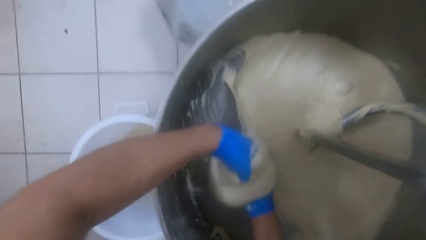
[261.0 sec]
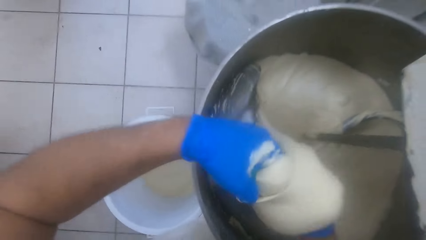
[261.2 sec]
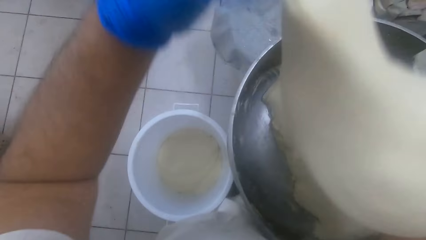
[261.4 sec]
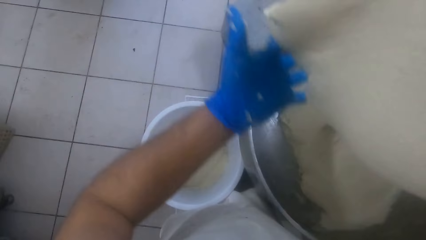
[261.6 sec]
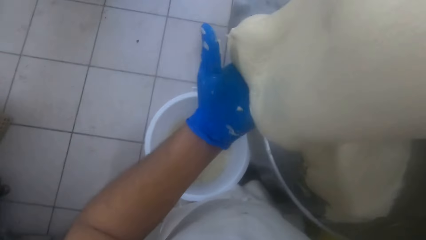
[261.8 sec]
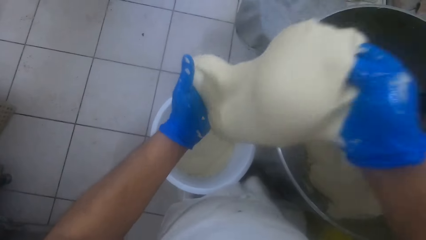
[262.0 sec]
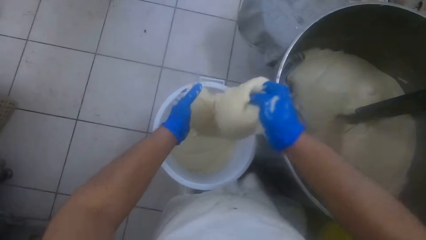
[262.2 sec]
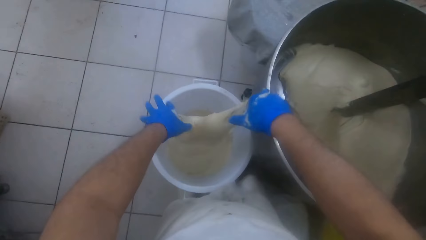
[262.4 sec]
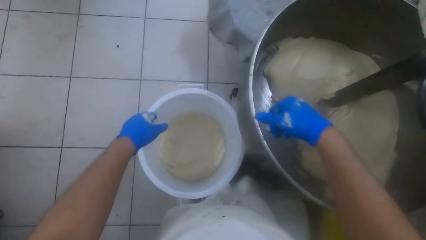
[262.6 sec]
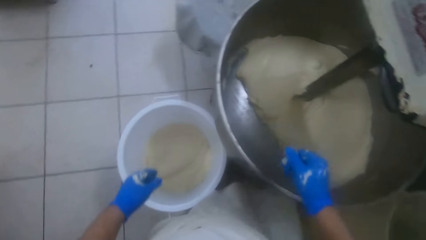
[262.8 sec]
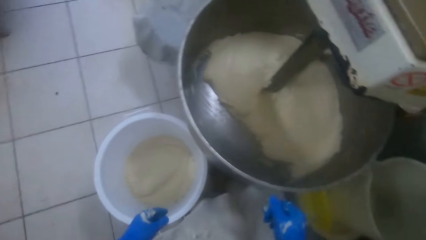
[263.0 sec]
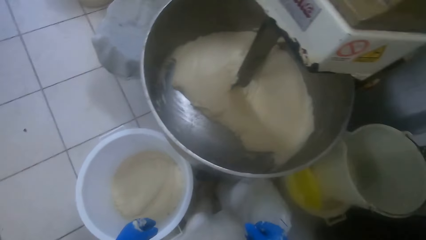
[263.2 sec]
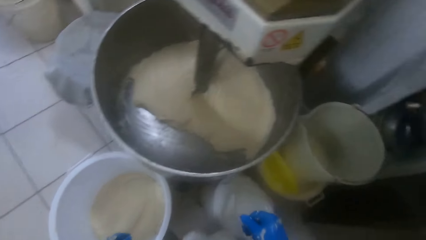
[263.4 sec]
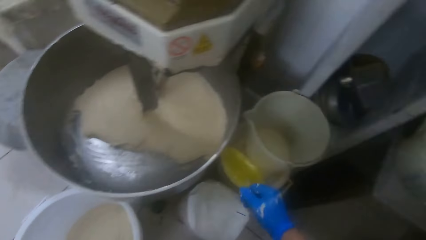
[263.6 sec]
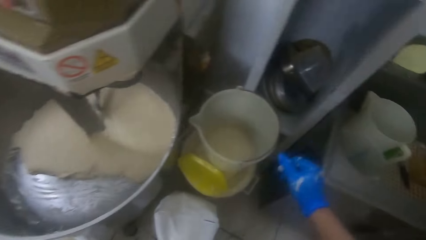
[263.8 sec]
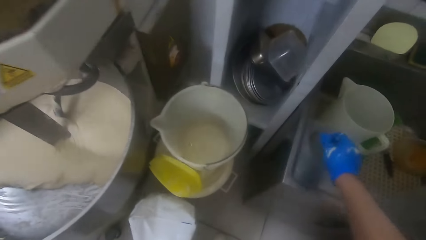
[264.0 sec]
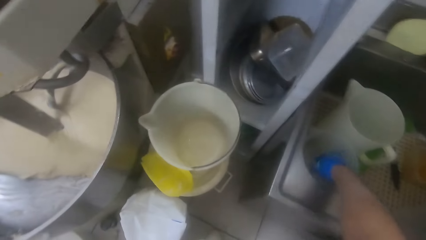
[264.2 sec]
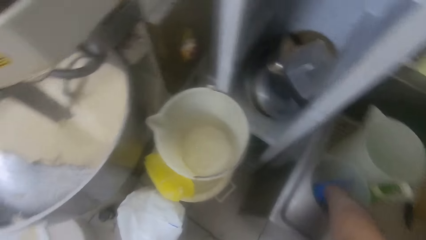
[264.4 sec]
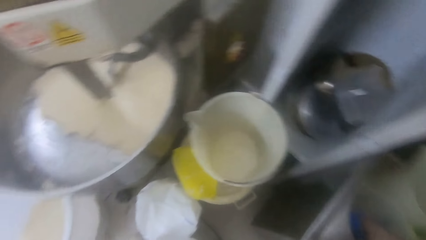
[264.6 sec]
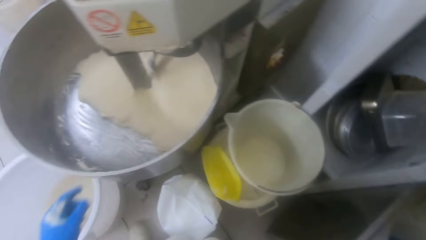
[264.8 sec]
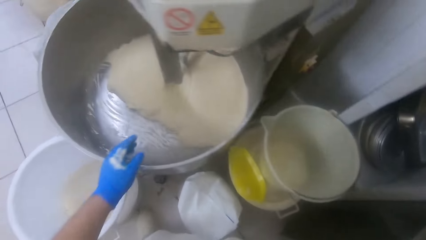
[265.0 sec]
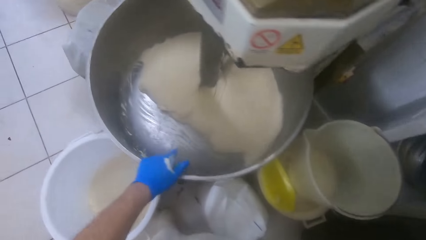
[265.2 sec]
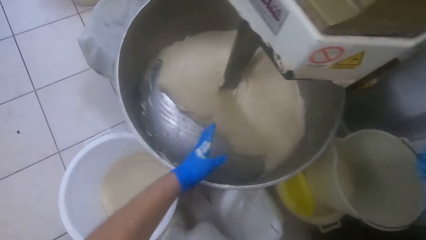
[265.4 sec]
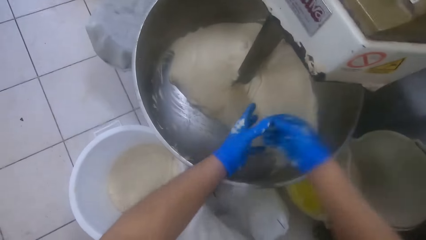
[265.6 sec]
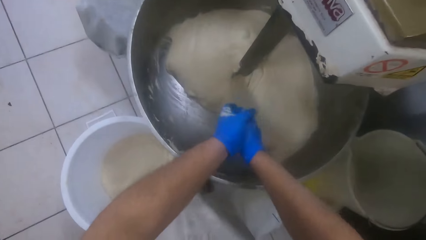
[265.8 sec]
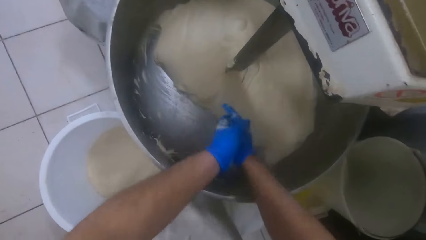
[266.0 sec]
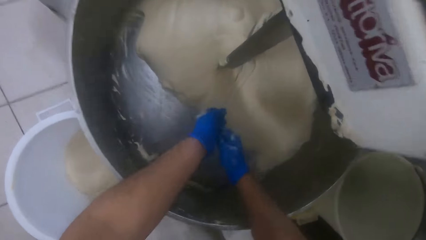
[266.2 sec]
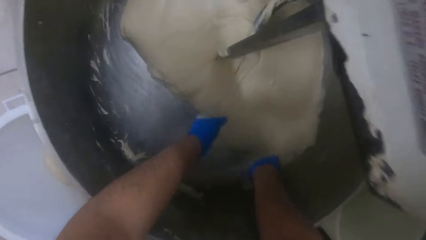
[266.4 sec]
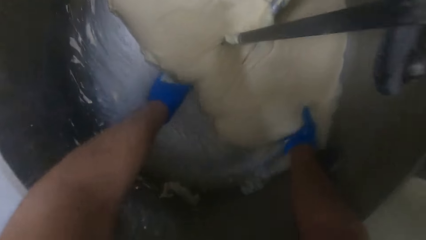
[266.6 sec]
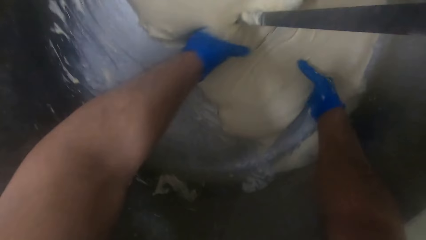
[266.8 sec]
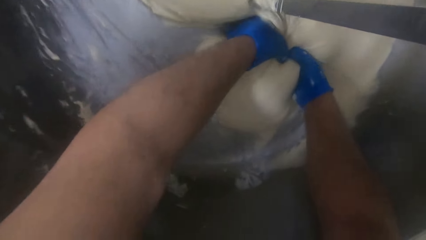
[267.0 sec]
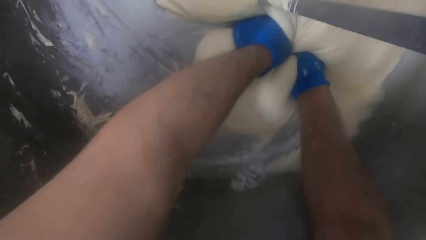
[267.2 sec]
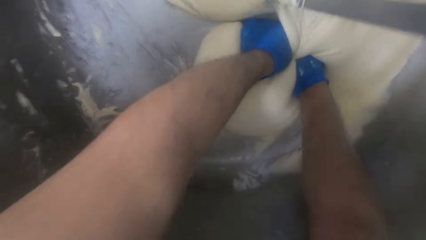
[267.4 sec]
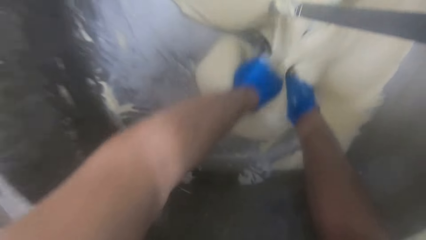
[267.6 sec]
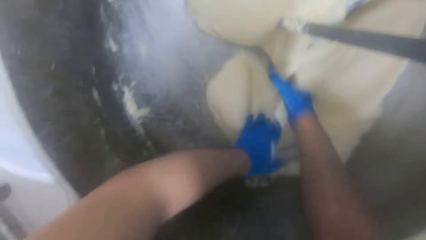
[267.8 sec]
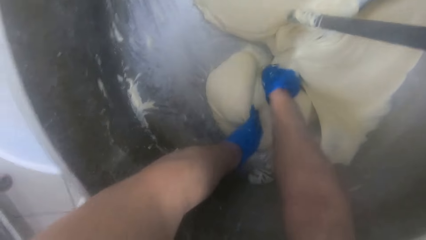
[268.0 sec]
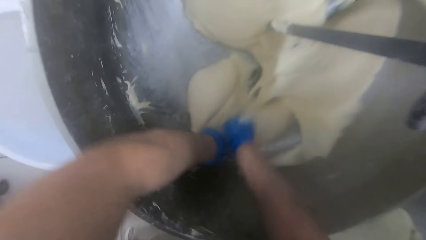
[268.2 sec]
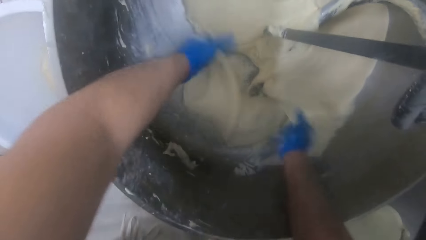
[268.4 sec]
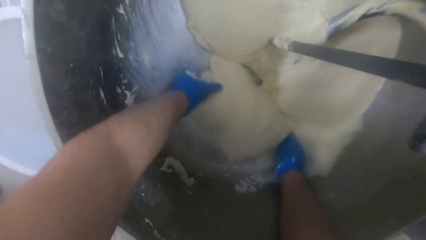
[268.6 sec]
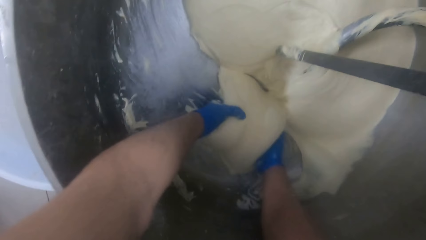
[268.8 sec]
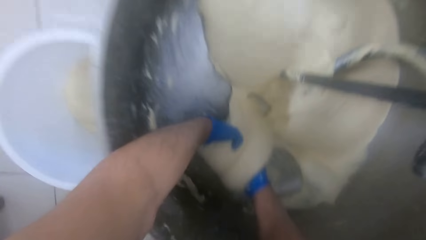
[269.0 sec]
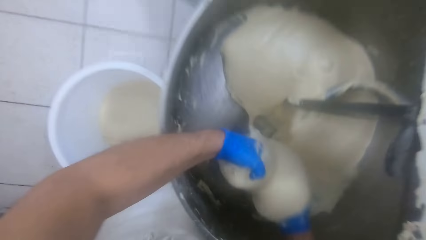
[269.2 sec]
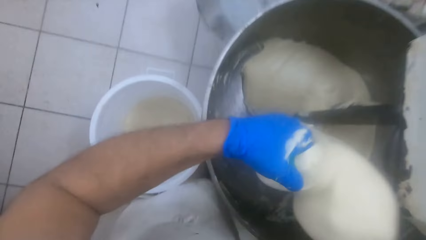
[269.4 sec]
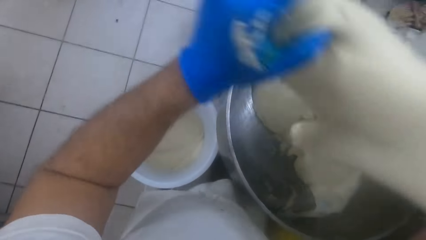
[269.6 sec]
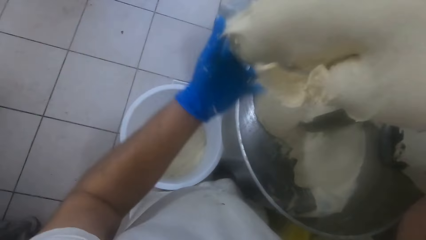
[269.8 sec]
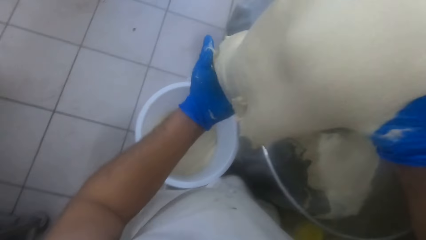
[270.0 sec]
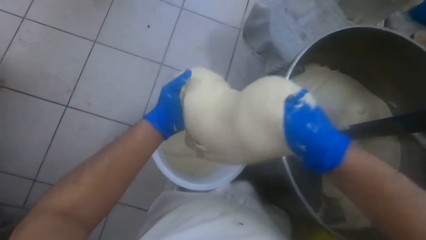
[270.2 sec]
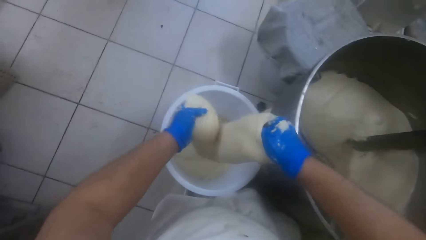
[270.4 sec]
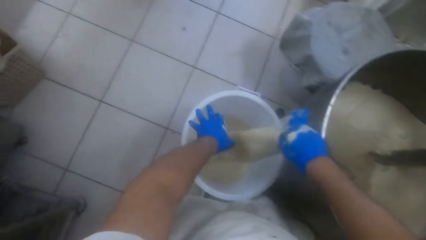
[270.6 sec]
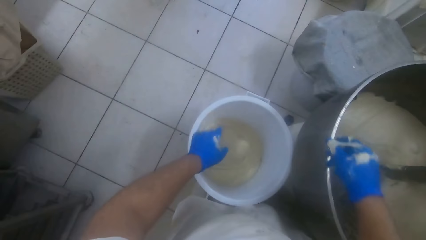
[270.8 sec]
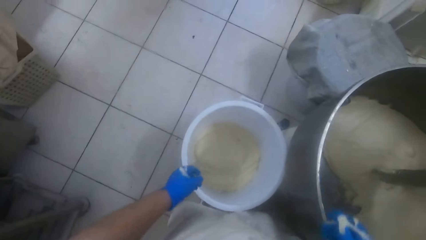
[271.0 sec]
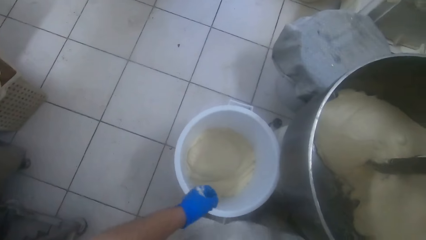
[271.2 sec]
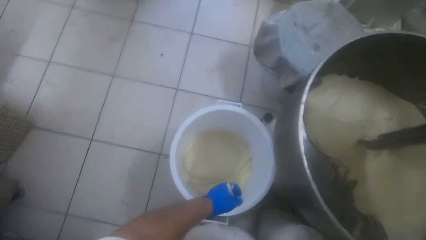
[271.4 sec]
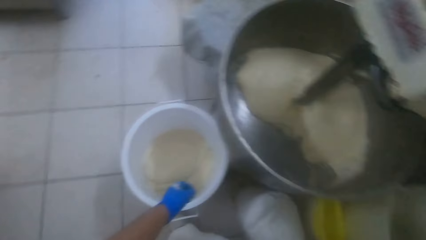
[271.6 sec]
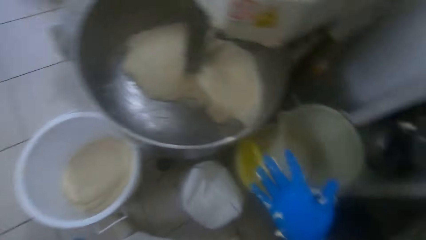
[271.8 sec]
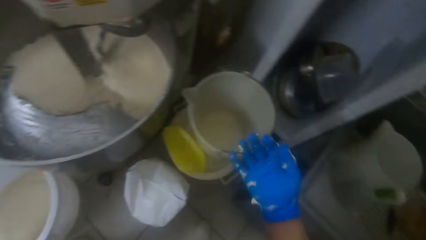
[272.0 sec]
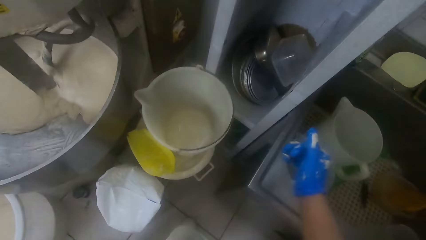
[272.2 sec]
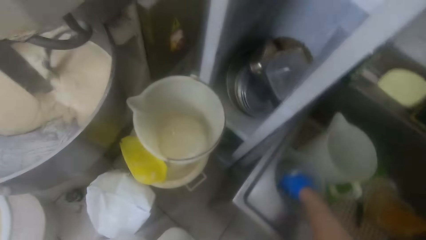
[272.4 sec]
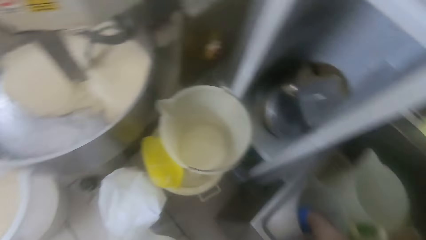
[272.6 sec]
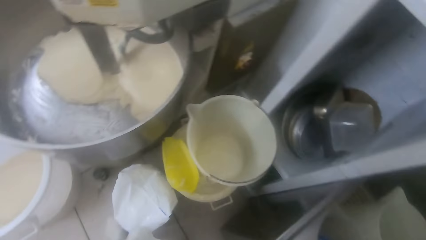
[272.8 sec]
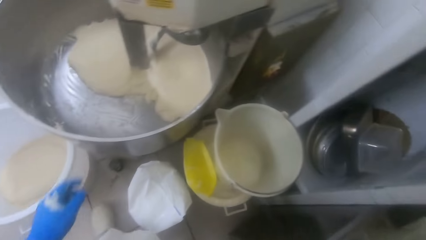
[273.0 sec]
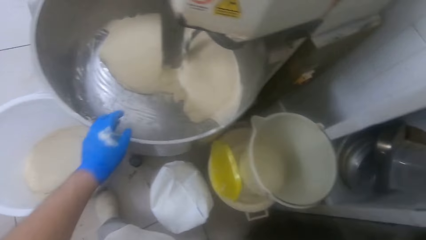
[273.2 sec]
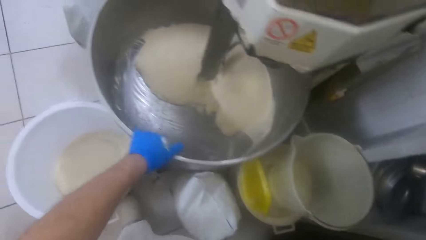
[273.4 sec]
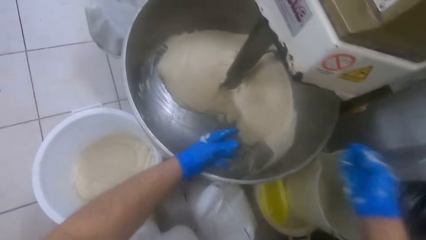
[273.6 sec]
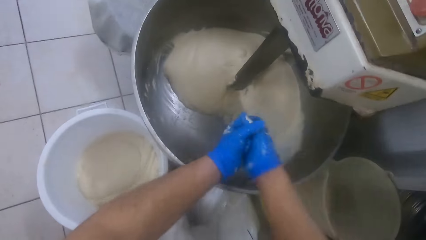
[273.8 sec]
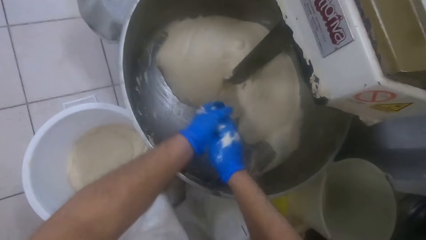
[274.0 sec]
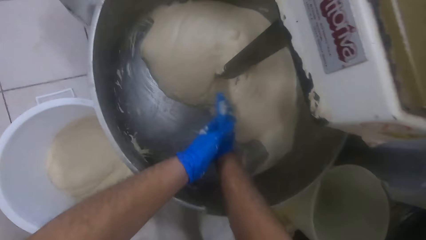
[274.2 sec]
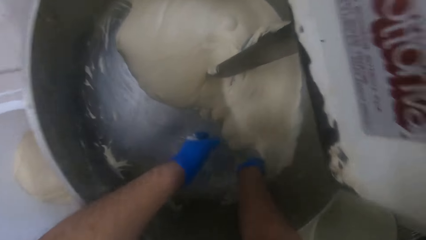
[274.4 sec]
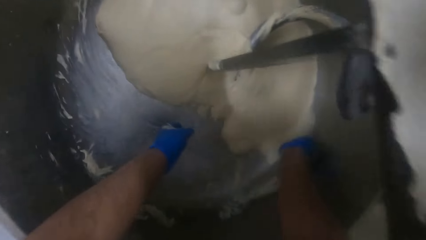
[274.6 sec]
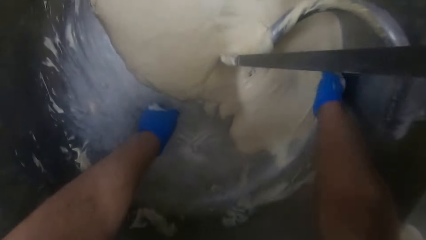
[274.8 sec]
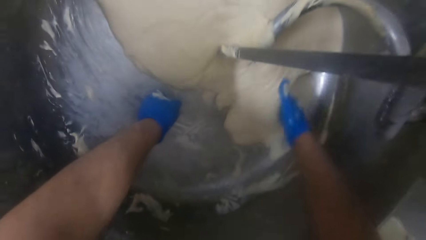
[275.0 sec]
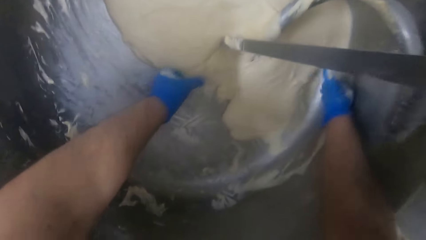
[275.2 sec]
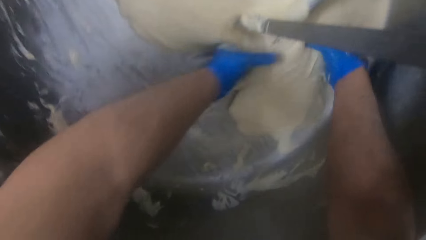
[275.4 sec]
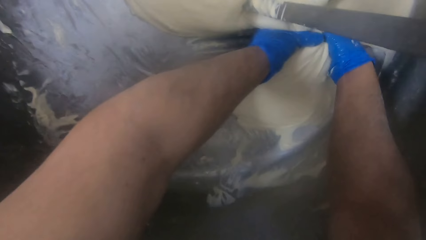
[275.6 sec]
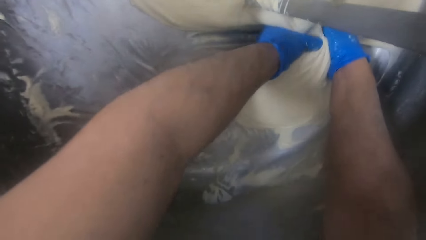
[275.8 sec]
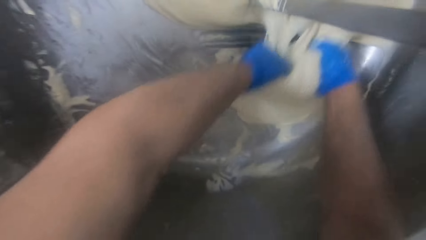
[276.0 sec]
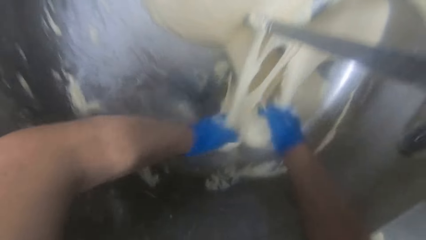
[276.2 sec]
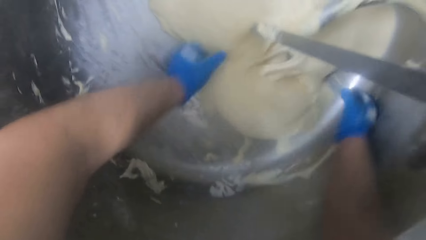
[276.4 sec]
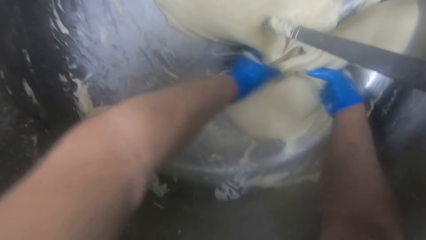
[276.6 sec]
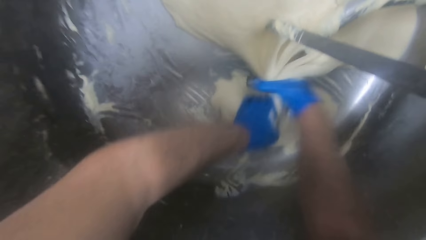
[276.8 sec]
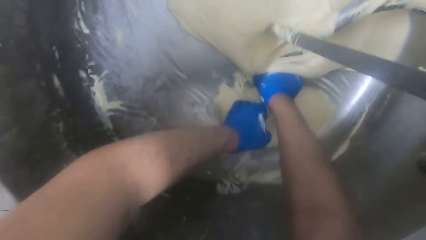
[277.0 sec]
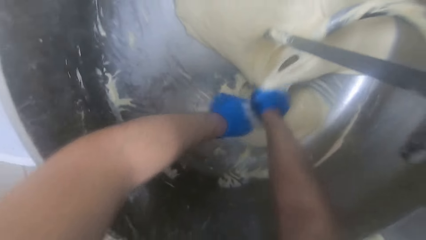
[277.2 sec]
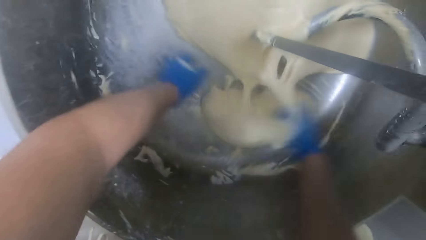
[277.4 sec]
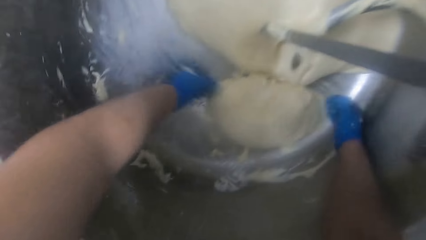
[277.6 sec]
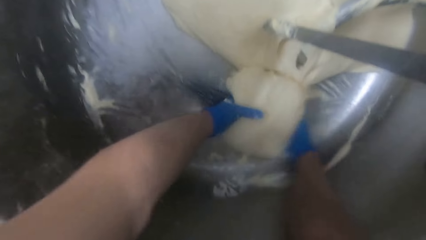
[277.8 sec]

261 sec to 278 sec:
The camera wearer carries the dough from the mixer with his two hands. He drops the dough in the white bucket. He puts his hand in the jar. He washes his right hand in the second plastic jug. He rubs his two hands together. He cuts the dough from the mixer with his two hands. He carries the dough from the mixer with his two hands. He drops the dough in the white bucket. He puts his hand in the jar. He washes his right hand in the second plastic jug. He rubs his two hands together. He cuts the dough from the mixer with his two hands.
